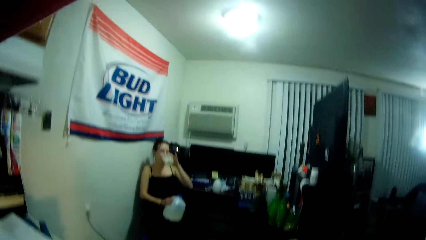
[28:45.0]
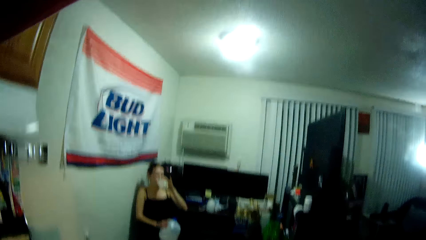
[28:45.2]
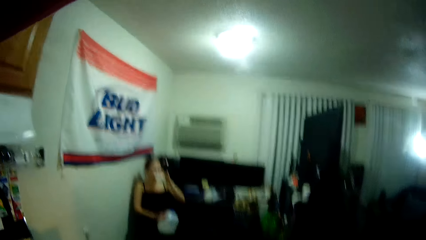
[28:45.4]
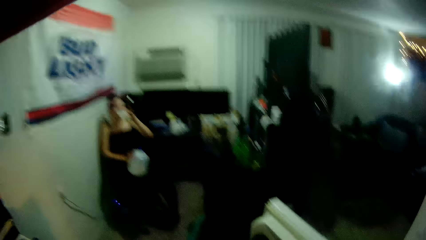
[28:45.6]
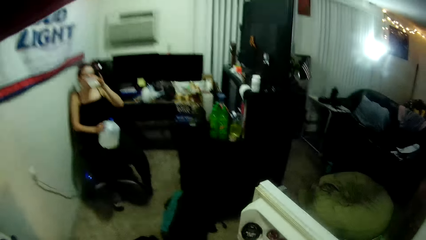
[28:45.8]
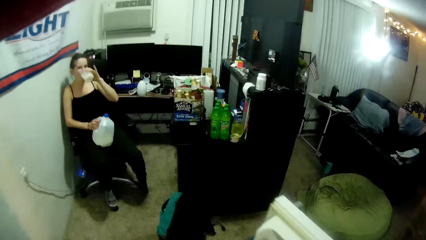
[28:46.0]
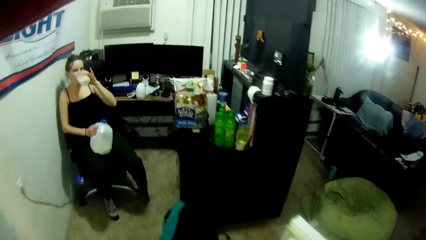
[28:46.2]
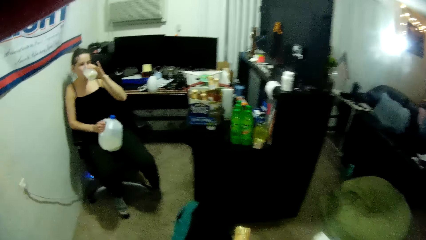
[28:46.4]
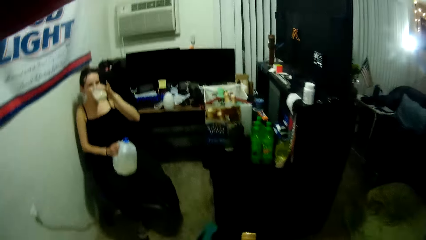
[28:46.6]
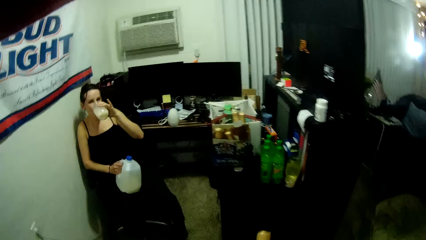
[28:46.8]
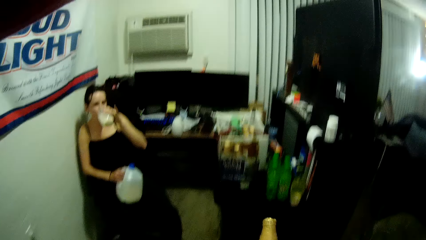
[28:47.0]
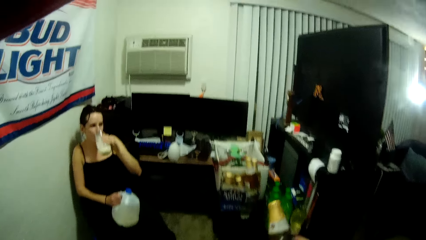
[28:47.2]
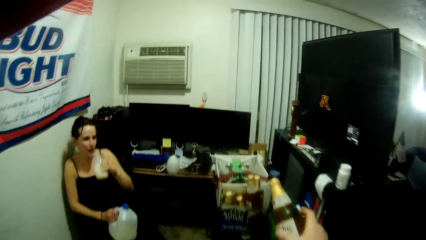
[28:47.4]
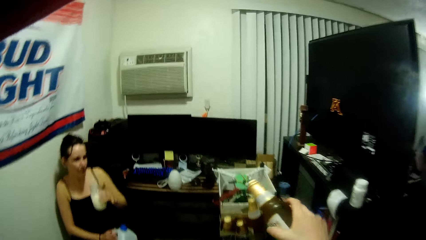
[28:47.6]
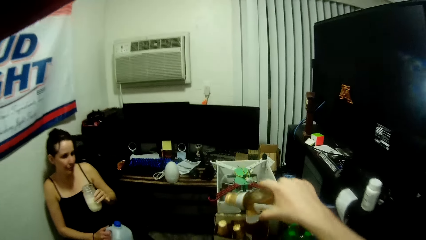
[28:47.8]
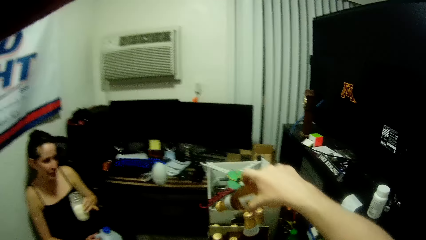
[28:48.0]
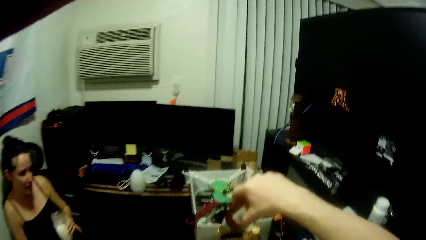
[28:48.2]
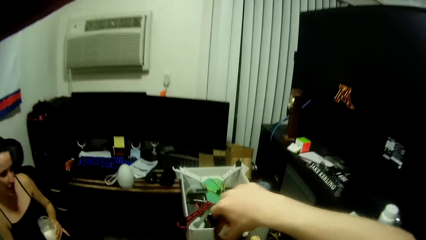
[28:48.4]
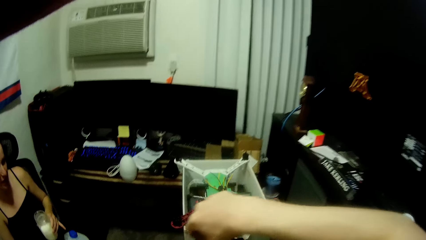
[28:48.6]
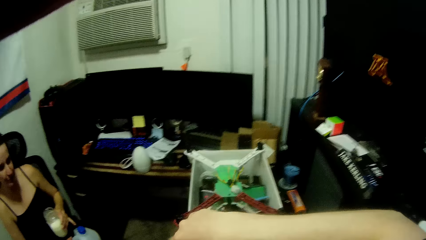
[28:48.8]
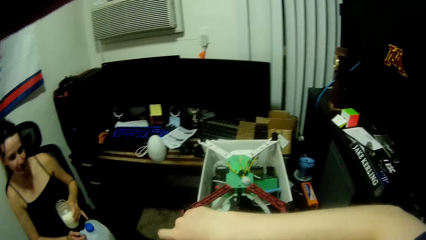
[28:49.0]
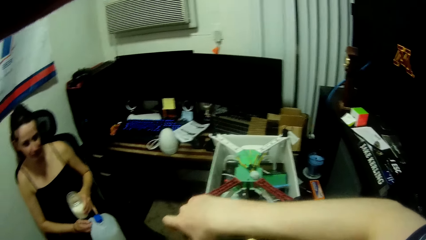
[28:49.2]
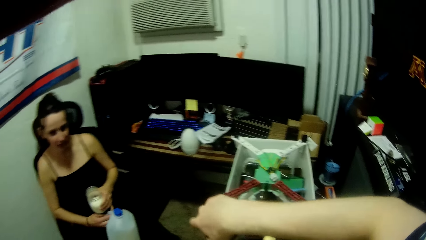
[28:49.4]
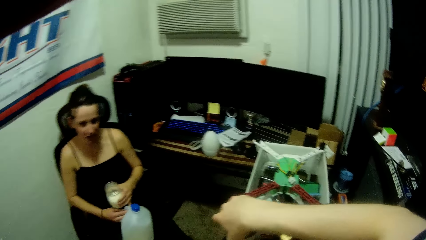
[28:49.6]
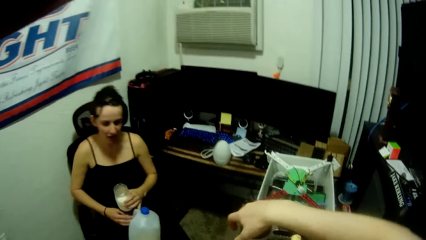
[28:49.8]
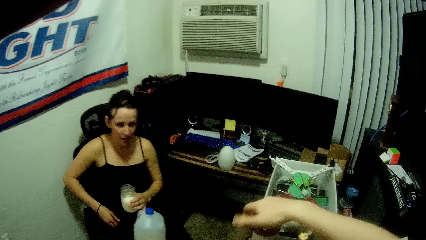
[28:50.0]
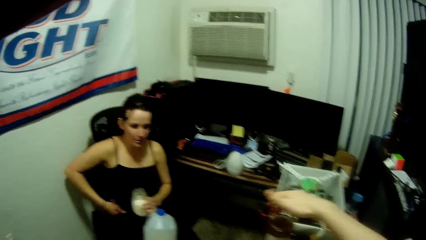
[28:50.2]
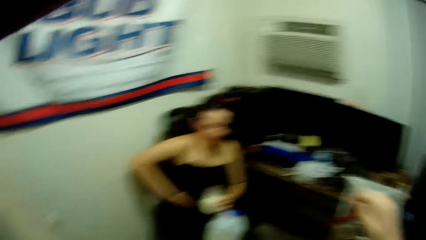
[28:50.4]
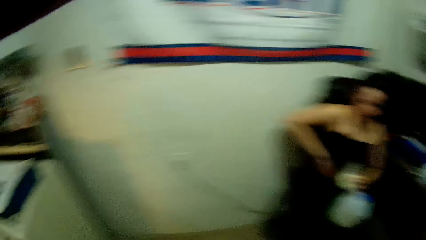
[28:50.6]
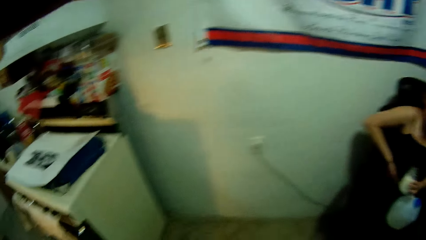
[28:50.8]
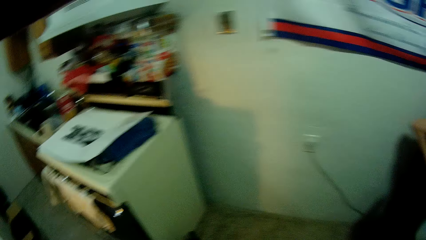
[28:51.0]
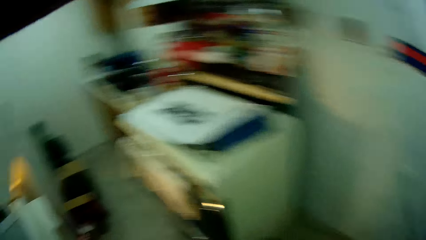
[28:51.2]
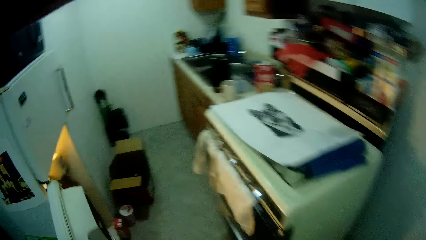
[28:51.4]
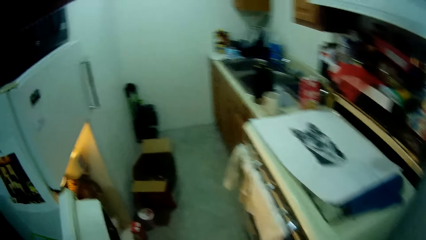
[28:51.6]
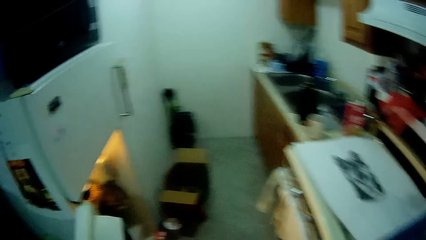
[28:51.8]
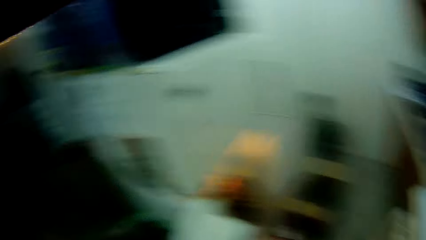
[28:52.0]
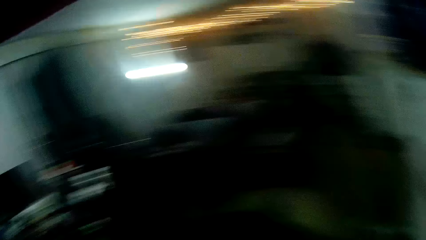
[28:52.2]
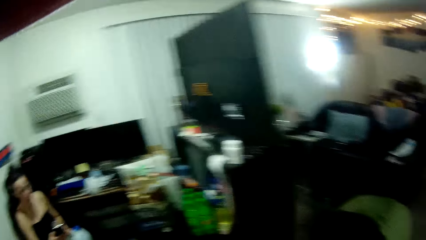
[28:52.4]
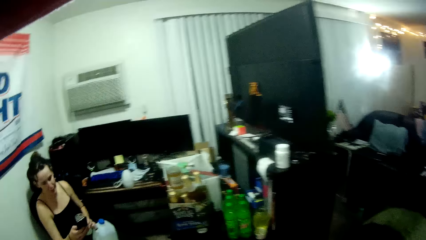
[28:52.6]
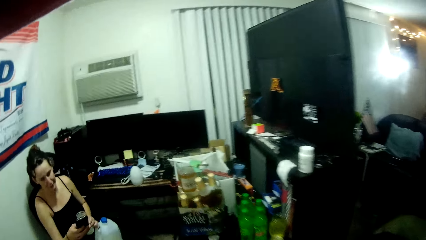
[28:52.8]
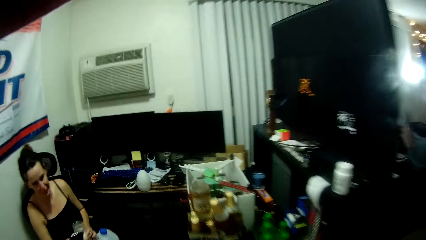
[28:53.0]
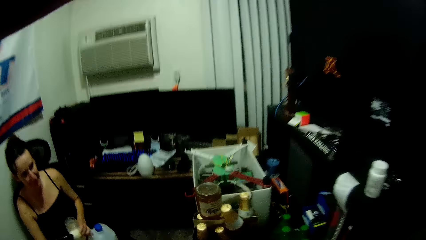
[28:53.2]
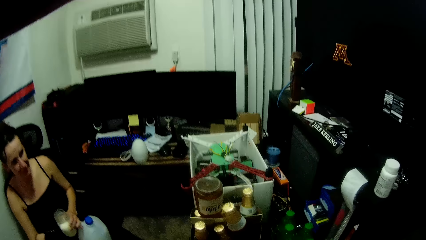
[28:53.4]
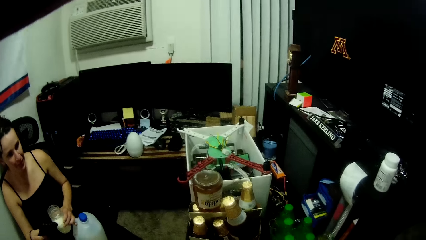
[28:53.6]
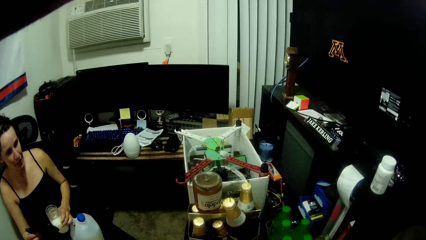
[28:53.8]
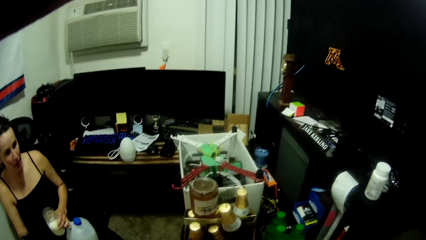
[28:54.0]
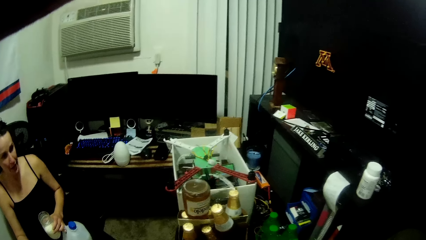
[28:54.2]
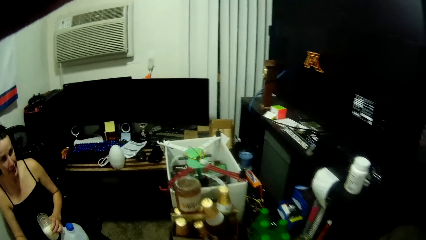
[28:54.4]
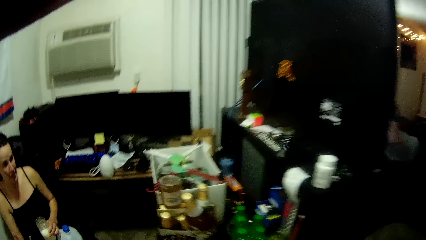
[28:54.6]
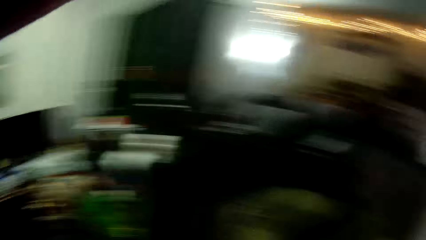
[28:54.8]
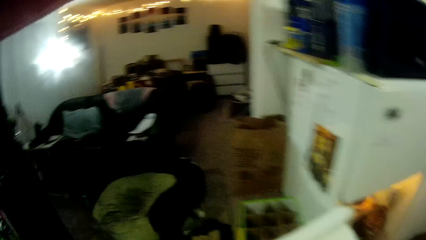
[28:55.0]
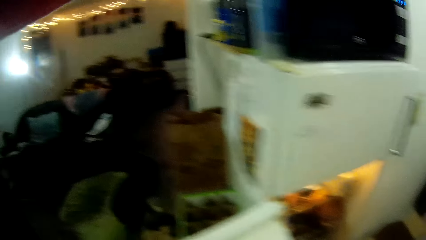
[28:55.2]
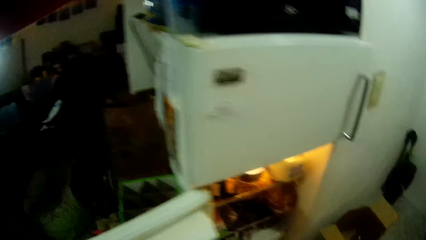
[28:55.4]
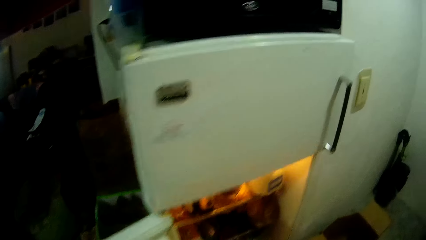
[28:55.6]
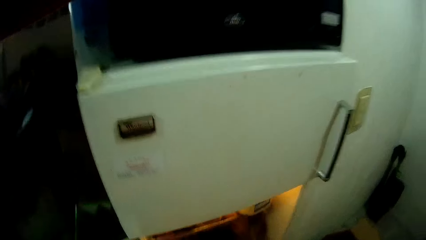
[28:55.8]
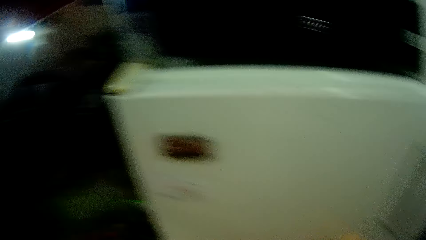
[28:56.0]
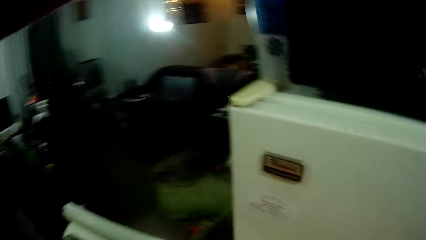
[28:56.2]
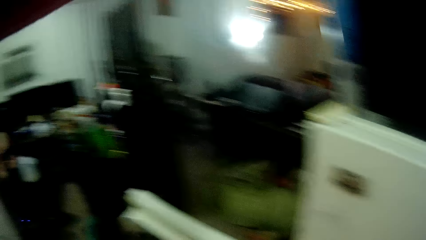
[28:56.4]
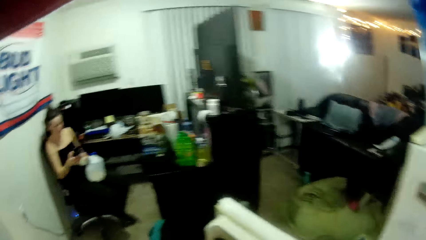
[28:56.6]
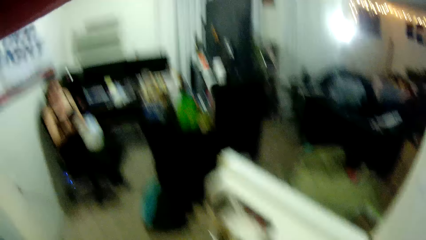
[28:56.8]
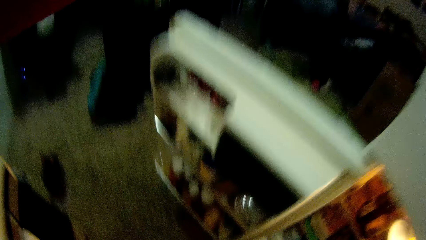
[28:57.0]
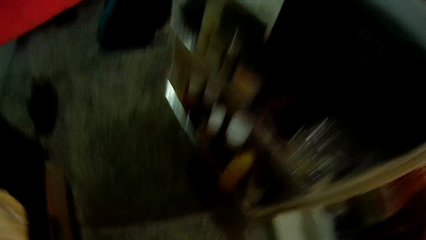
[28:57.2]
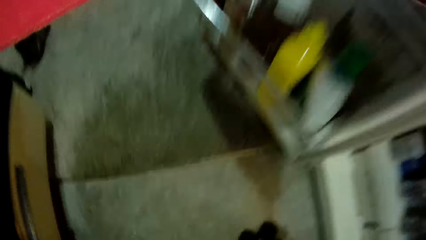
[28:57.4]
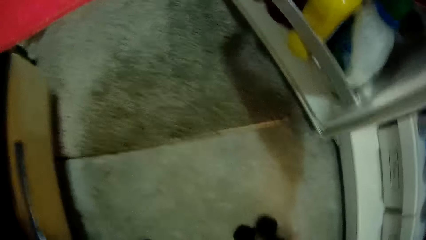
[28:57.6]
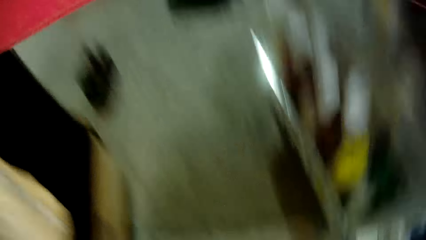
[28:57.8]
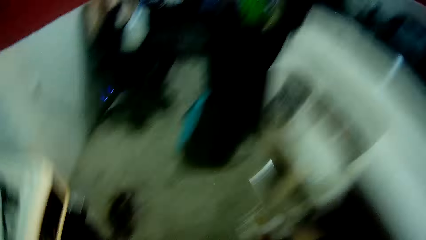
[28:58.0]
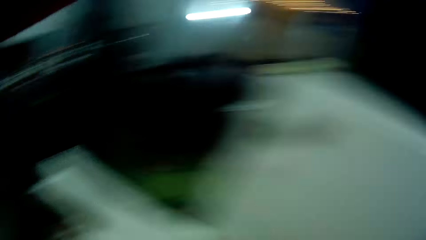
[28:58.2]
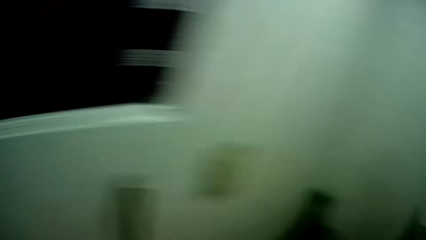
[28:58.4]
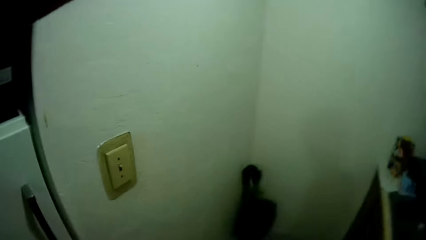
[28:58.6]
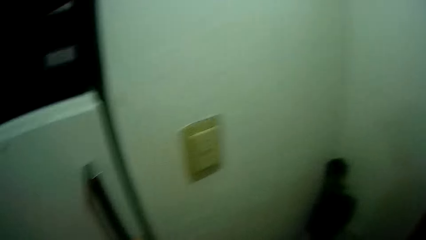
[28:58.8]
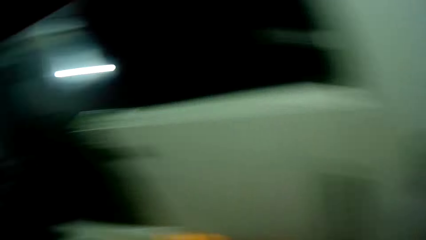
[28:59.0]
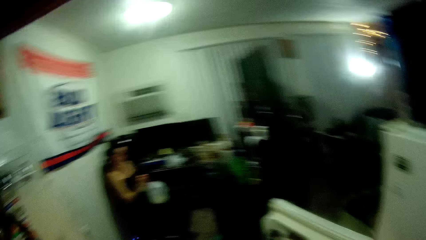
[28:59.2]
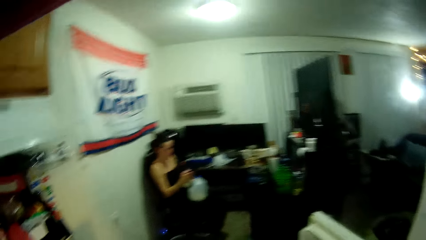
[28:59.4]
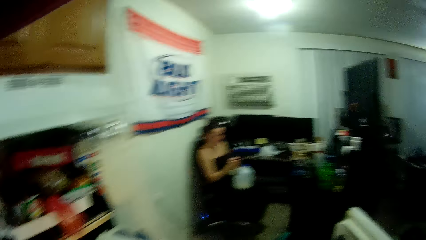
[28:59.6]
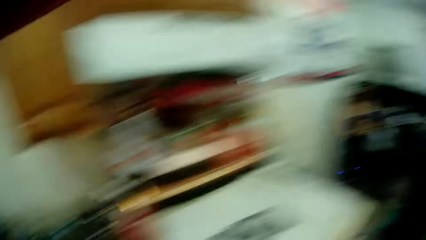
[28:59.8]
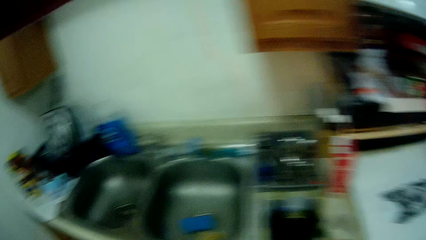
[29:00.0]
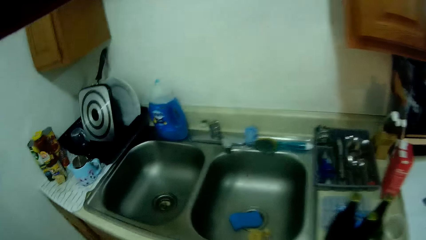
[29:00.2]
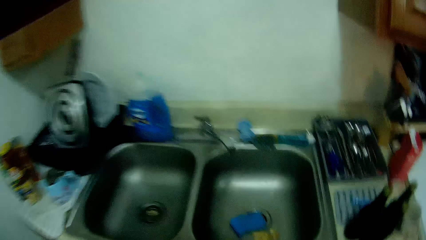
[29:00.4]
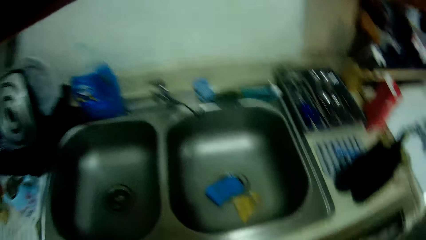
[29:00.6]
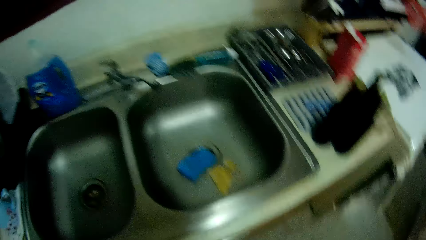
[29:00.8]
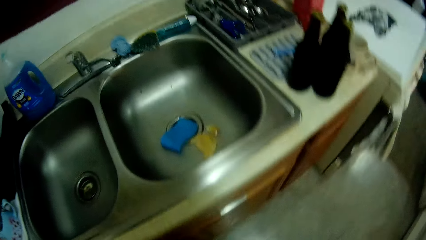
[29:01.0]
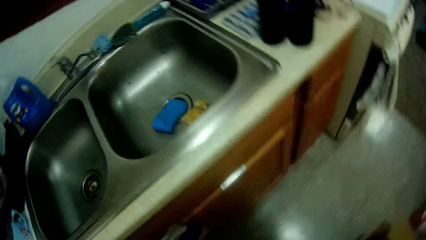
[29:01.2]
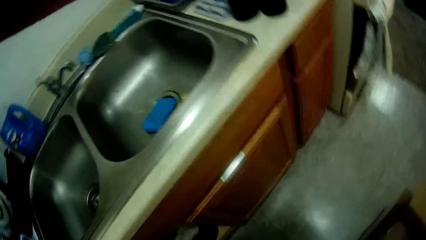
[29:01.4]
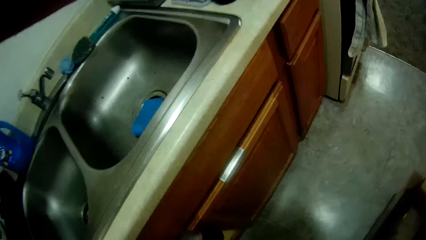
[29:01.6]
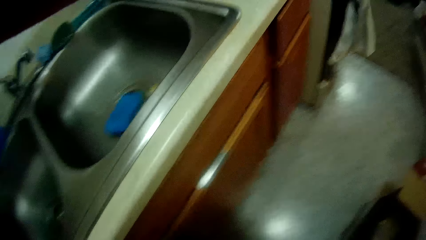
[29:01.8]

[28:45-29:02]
The woman drinks milk from the cup in her left hand. The camera wearer looks around and walks towards the woman. He drops a bottle on a table or rack with his right hand. He walks in the kitchen. The woman operates a phone in her right hand.
